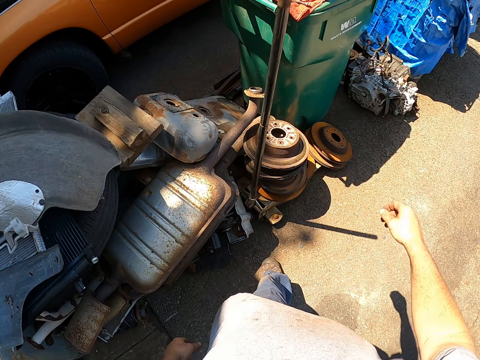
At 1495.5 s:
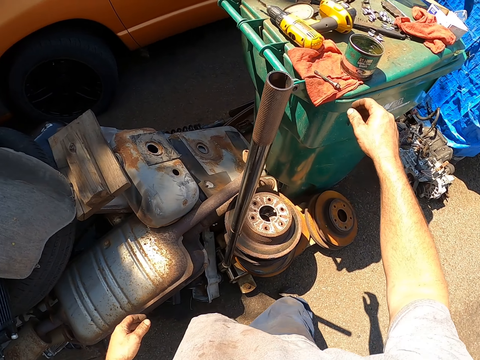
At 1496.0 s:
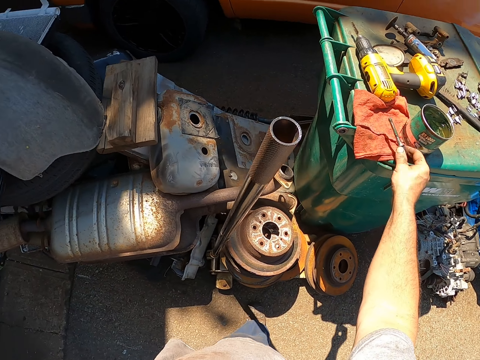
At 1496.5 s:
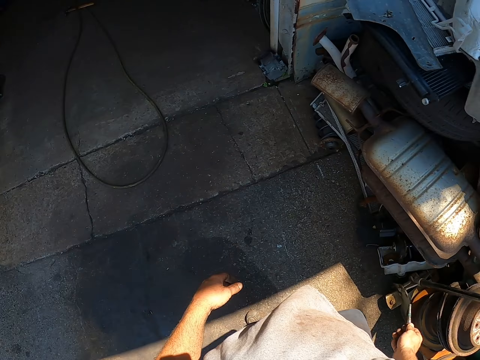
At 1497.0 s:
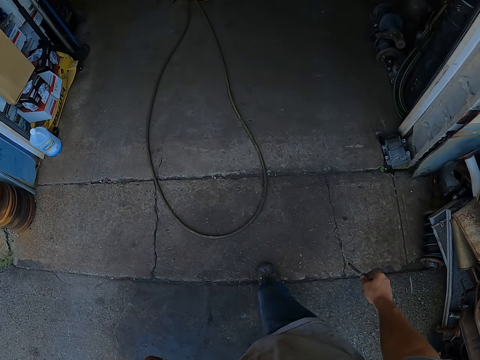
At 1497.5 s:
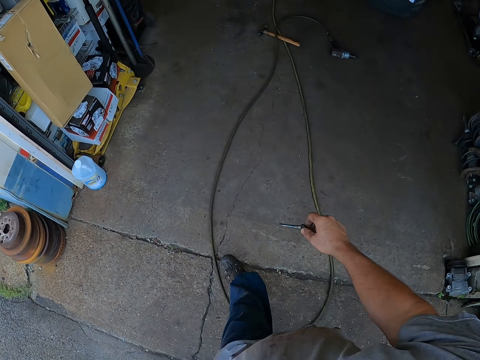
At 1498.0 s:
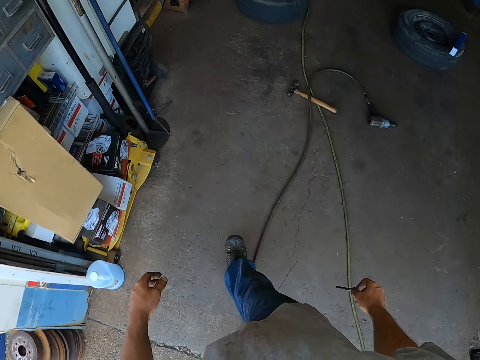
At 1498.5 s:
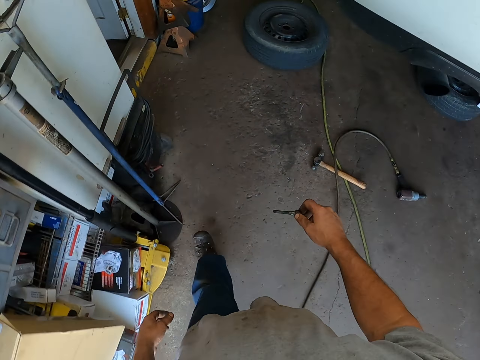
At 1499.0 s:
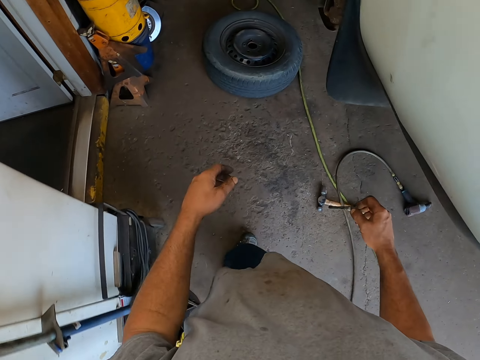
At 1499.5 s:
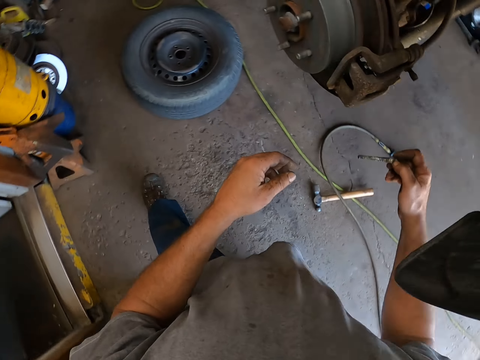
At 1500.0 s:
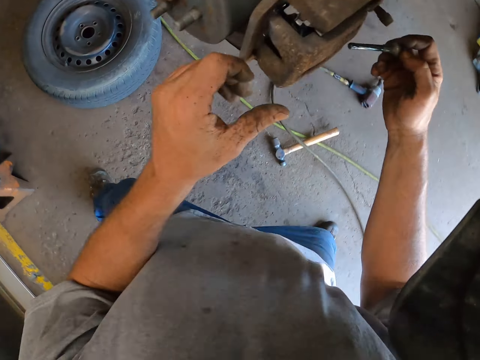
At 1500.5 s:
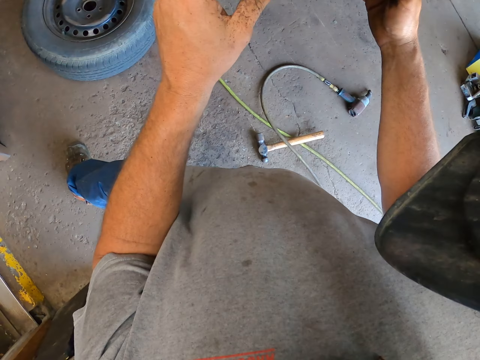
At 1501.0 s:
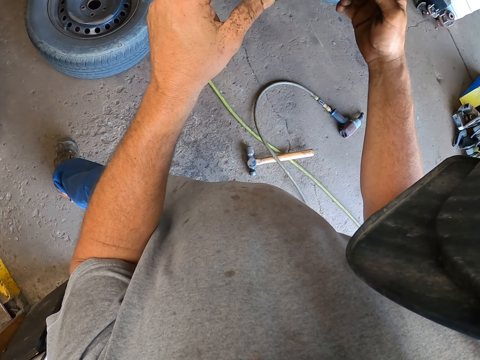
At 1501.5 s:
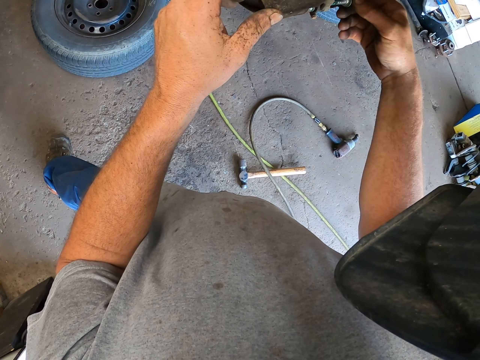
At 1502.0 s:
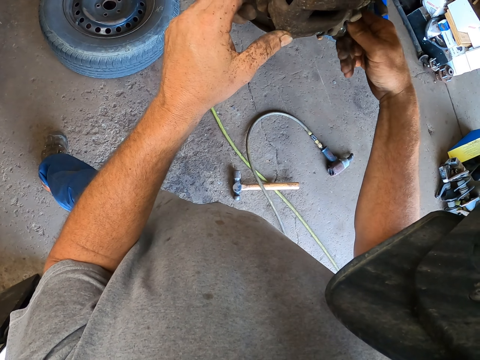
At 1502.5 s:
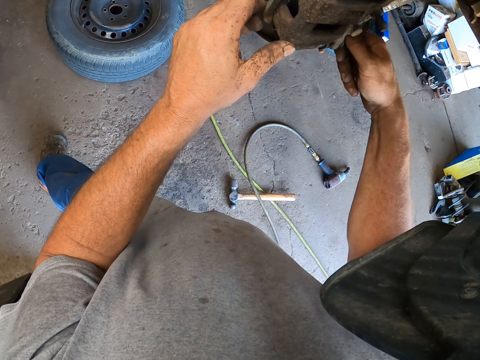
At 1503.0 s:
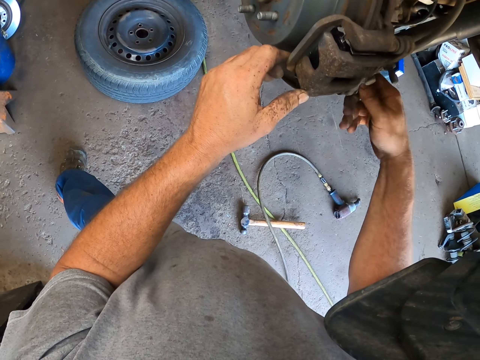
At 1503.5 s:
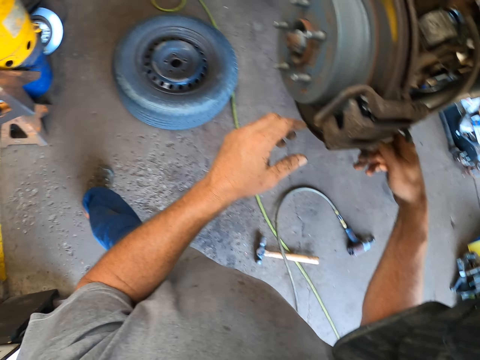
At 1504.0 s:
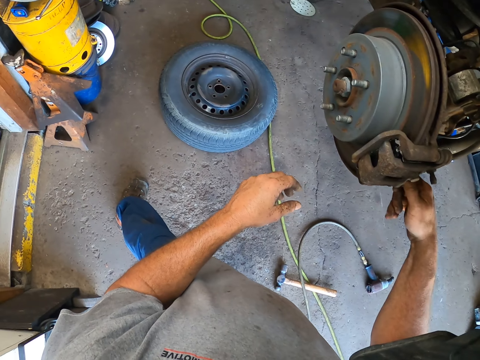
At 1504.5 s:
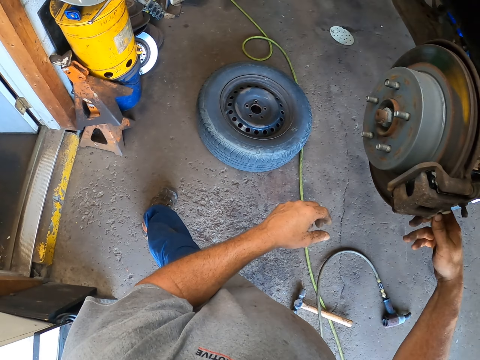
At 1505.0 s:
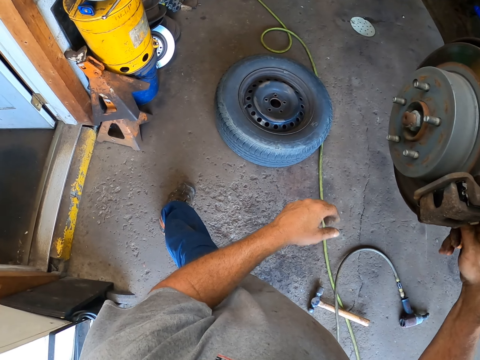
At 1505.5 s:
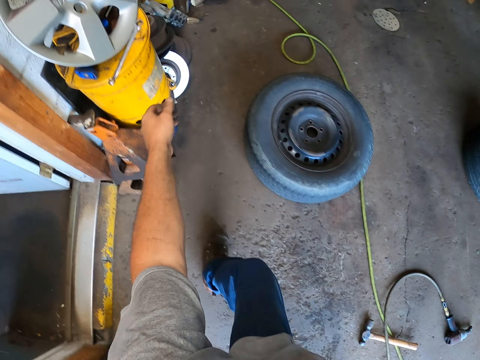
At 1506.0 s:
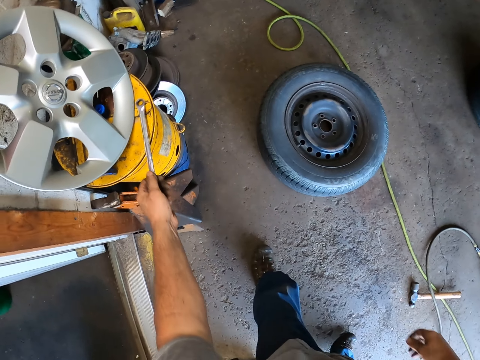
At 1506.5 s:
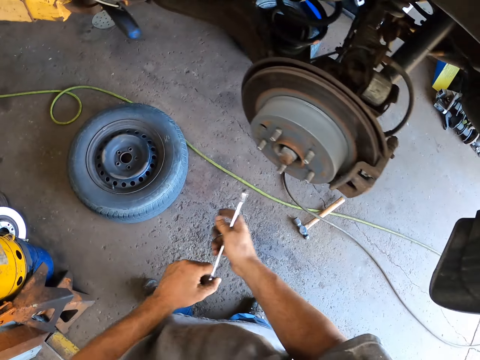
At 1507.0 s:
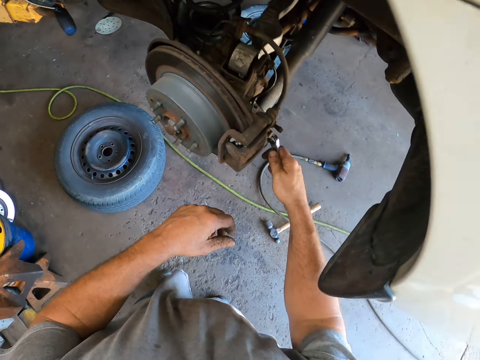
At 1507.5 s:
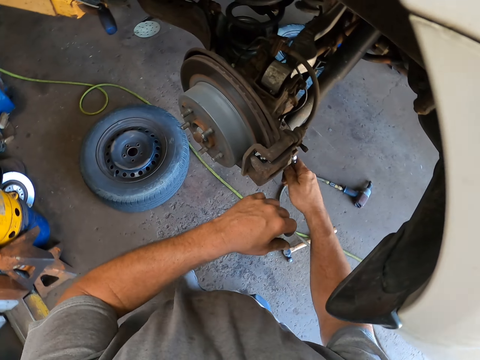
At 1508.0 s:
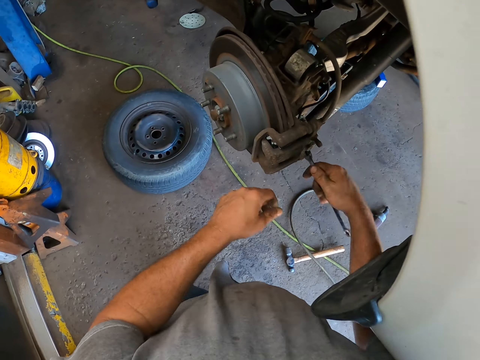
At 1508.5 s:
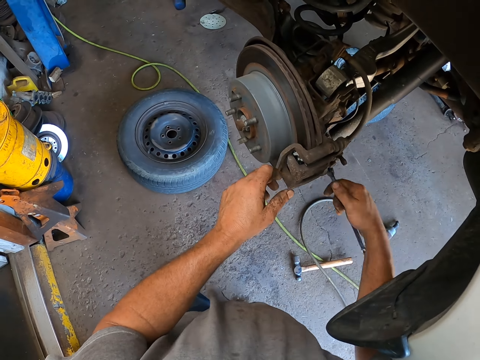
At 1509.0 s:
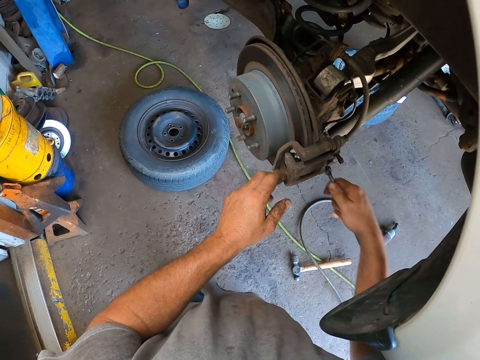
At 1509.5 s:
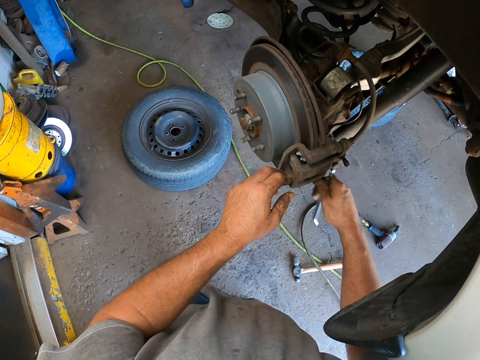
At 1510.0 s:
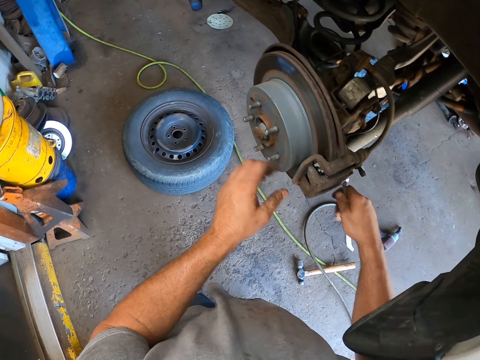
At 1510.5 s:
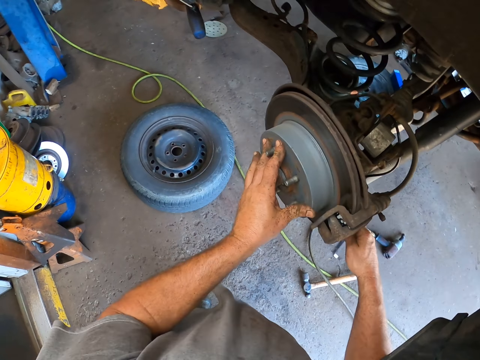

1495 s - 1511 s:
The camera wearer picks the metal from the dustbin. They pick a nut. They walk to the garage. They fit in the nut. They insert the metal under the car. They pick the wrench or screwdriver from the counter. They tighten the bolt under the car with the wrench.

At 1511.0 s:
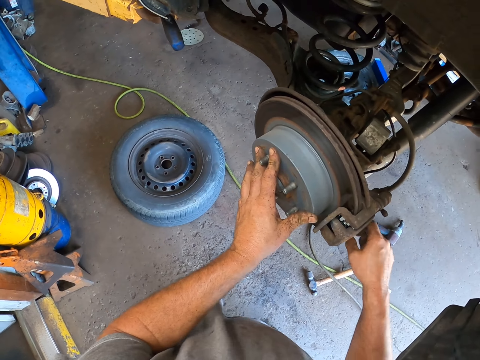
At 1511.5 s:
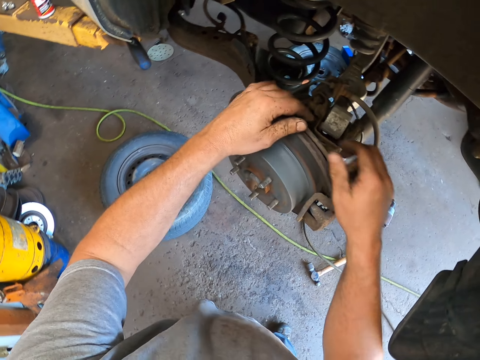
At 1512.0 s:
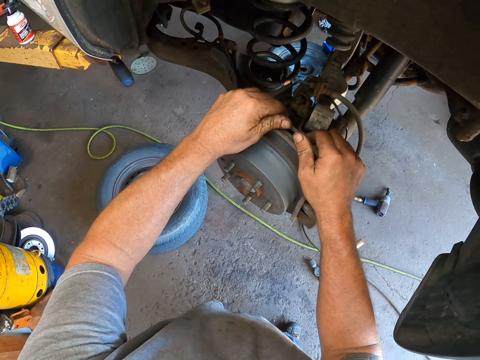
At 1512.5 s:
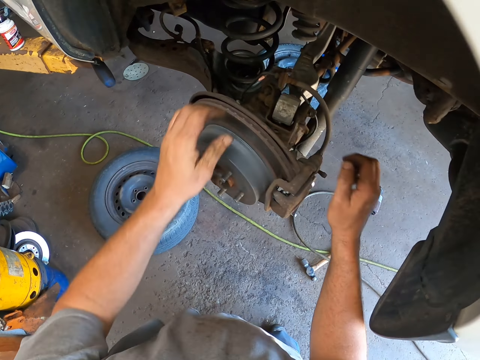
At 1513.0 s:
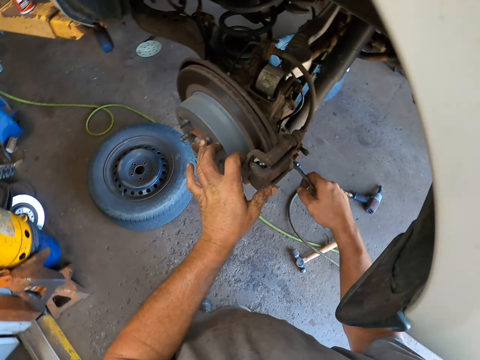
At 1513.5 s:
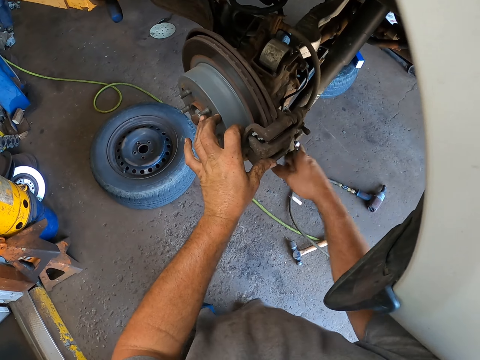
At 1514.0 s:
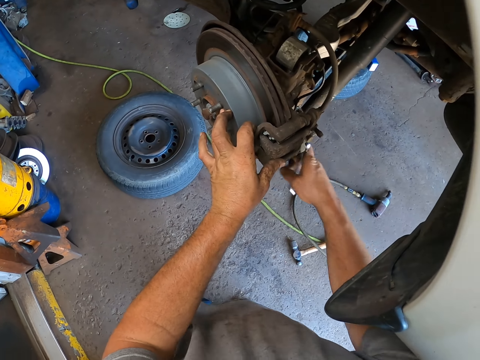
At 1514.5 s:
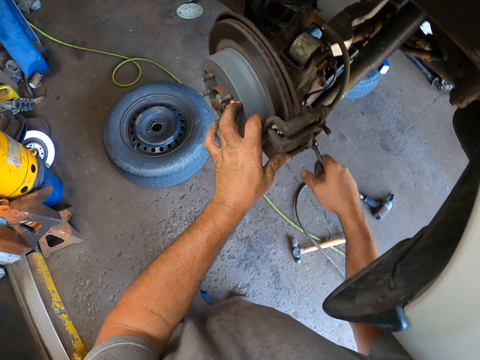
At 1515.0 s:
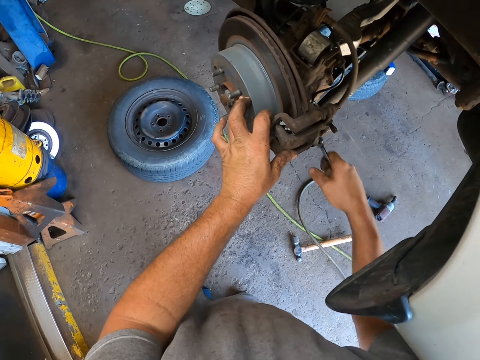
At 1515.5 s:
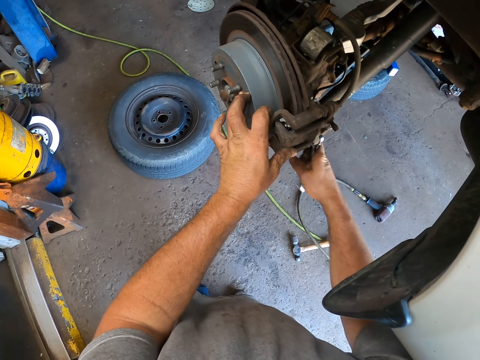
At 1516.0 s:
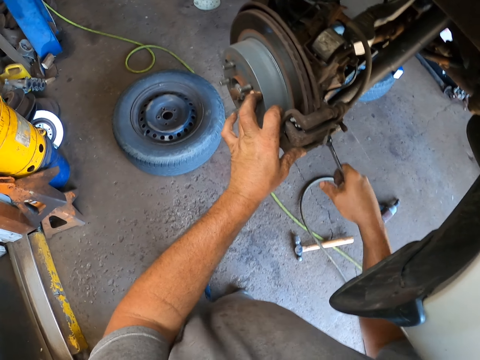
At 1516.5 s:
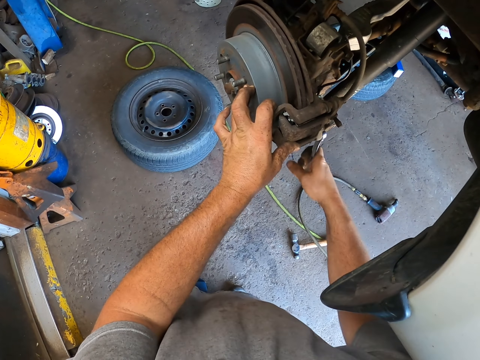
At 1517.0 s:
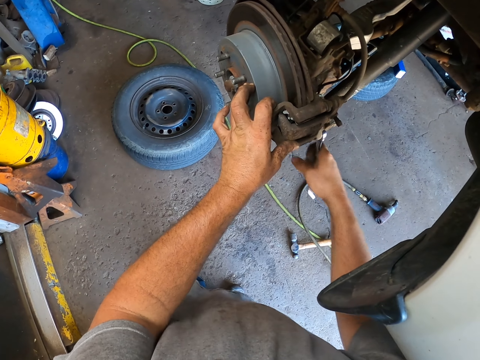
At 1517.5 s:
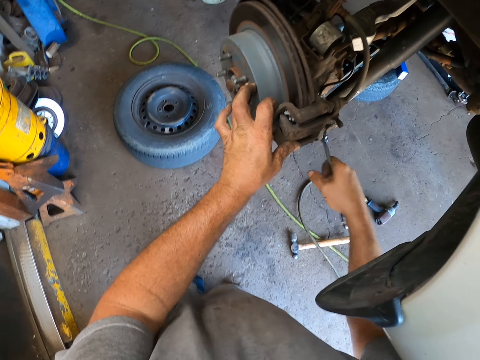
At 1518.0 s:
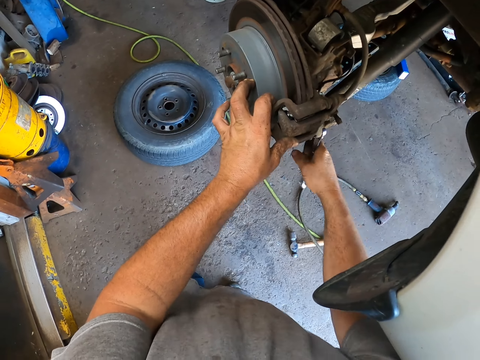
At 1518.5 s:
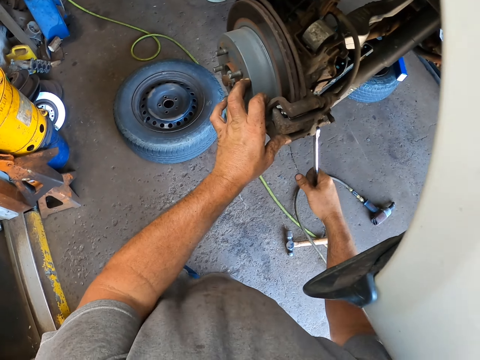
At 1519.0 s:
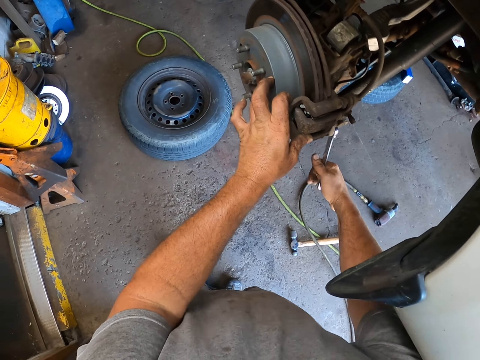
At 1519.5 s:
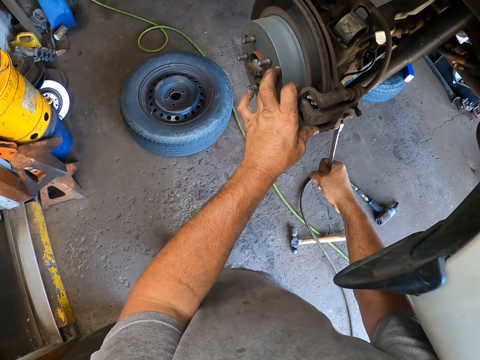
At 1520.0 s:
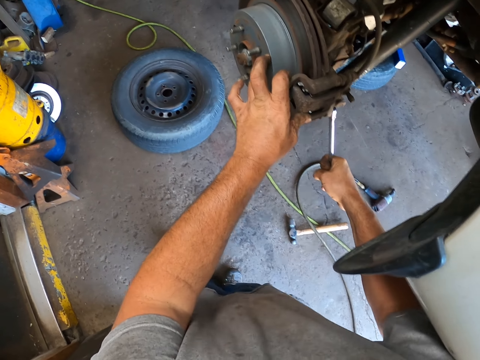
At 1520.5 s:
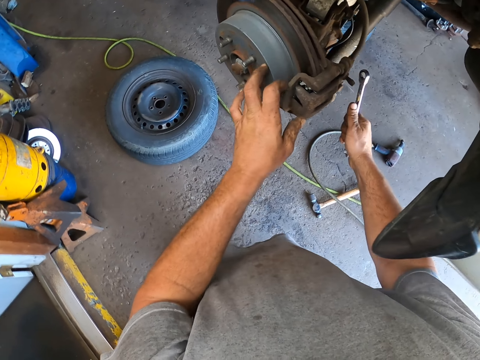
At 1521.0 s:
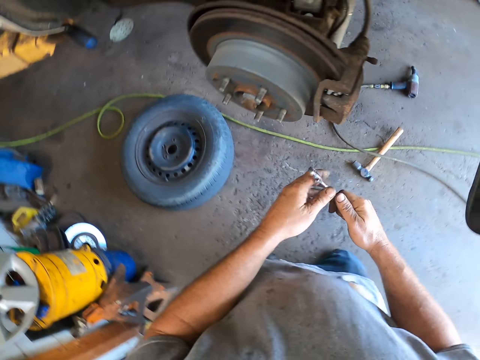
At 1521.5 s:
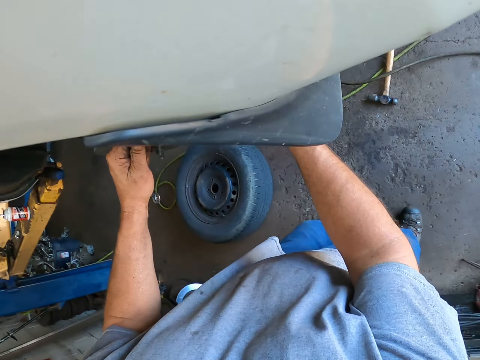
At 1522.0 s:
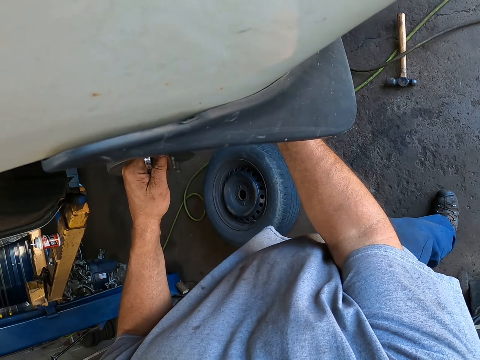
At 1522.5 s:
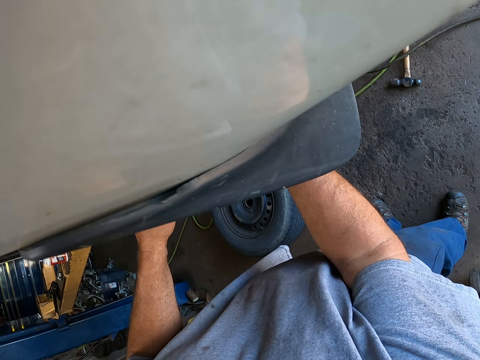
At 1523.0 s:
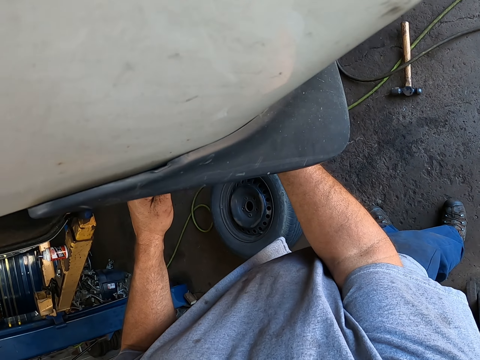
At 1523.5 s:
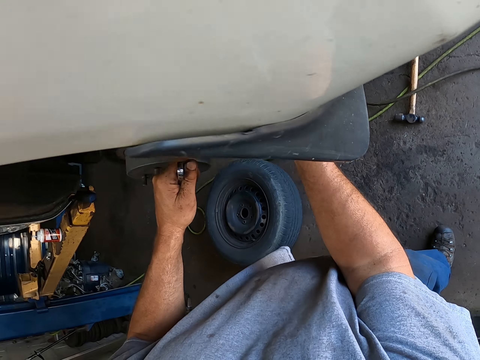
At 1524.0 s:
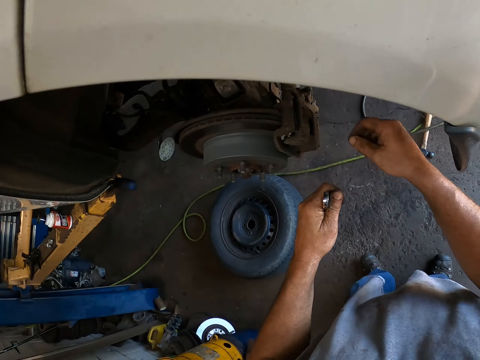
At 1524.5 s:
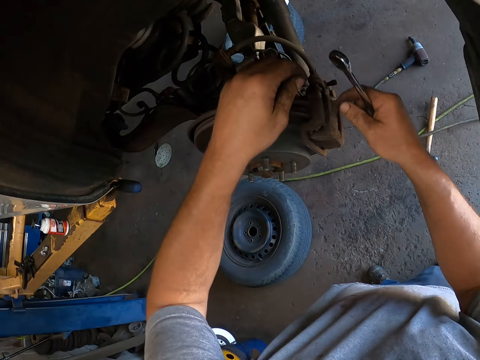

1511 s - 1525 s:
The camera wearer pulls the wire from the metal. They tighten the bolt under the car with the wrench. They do something.
